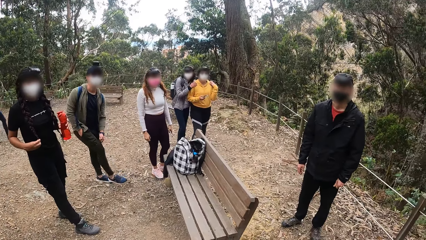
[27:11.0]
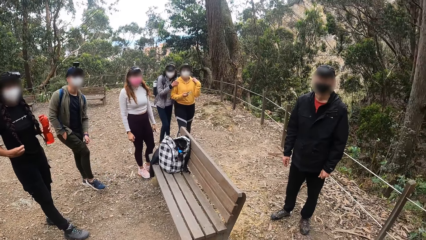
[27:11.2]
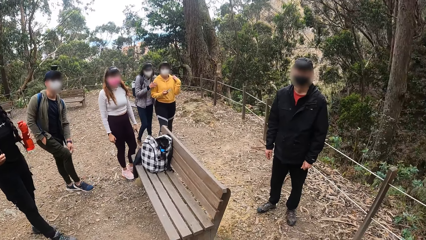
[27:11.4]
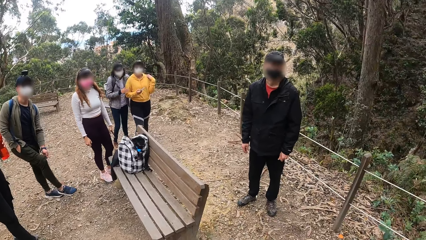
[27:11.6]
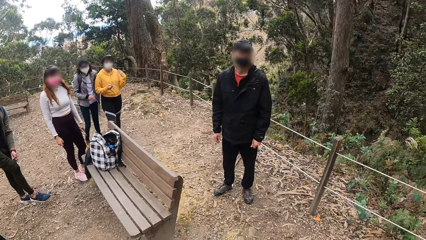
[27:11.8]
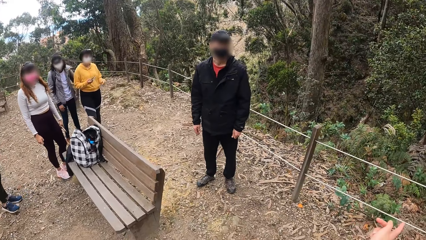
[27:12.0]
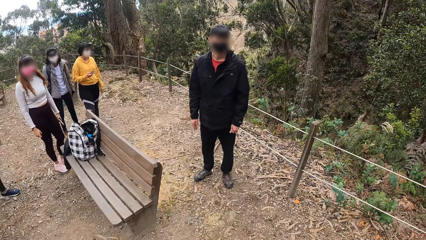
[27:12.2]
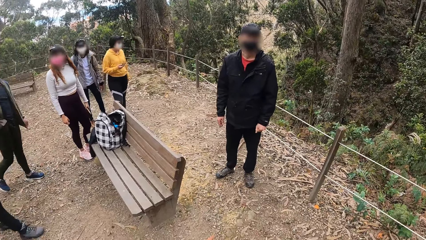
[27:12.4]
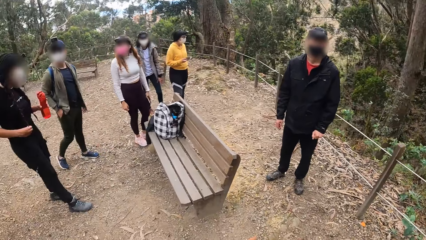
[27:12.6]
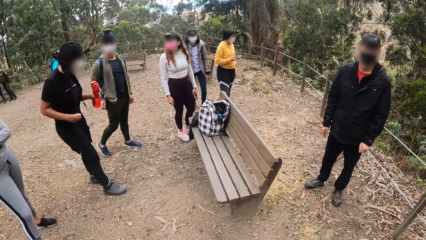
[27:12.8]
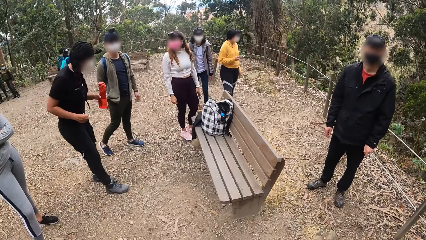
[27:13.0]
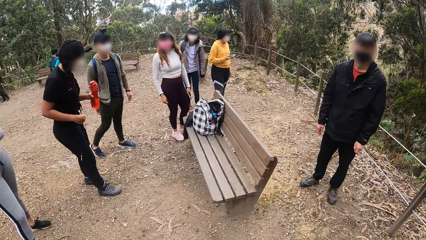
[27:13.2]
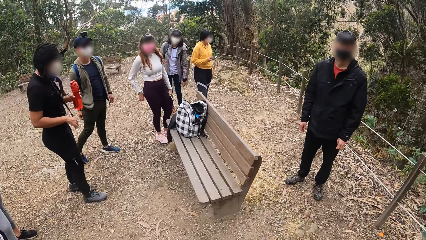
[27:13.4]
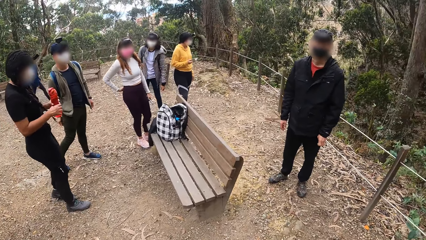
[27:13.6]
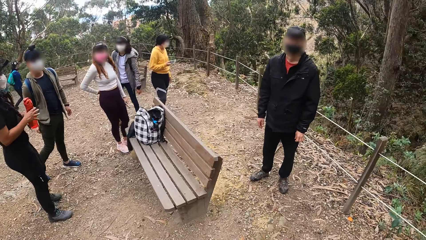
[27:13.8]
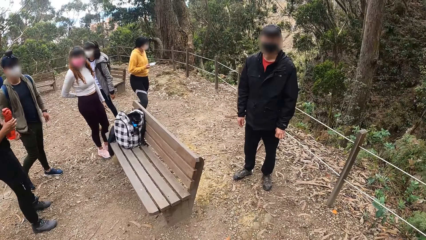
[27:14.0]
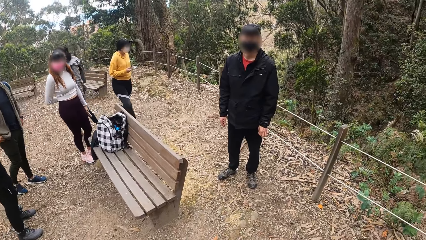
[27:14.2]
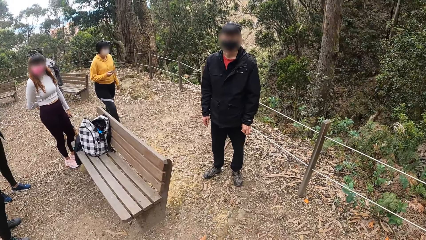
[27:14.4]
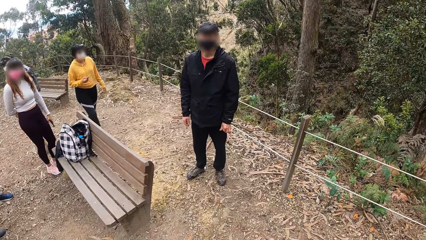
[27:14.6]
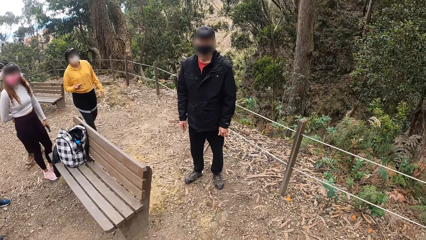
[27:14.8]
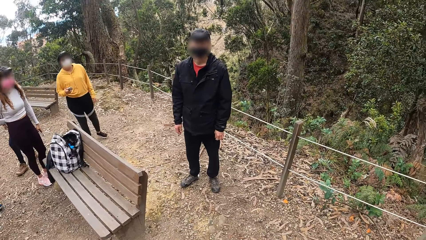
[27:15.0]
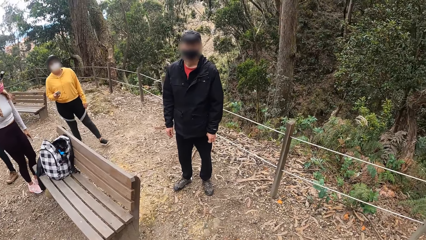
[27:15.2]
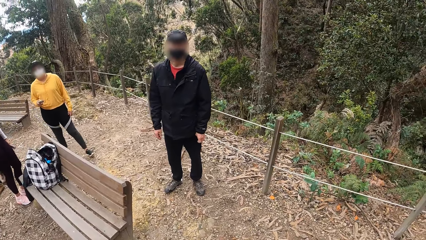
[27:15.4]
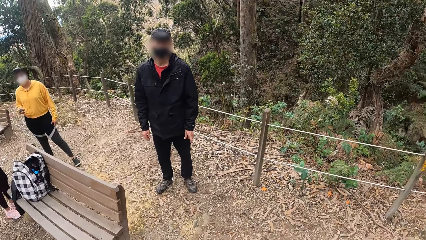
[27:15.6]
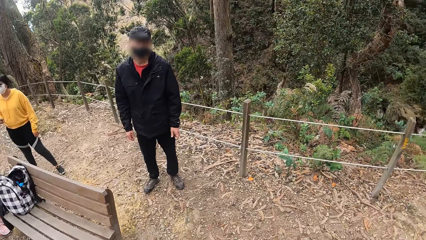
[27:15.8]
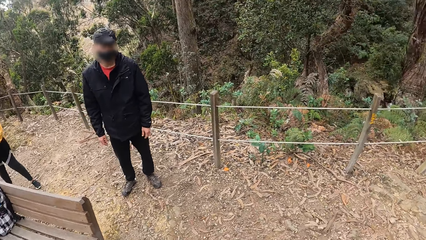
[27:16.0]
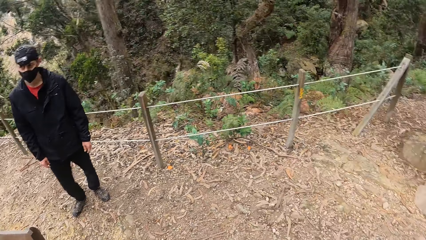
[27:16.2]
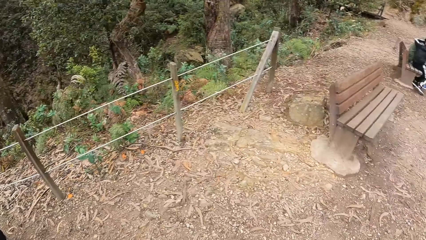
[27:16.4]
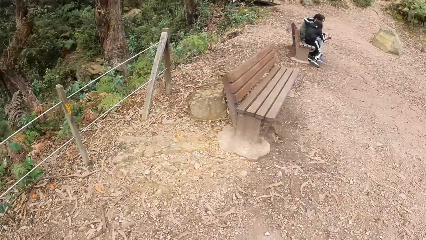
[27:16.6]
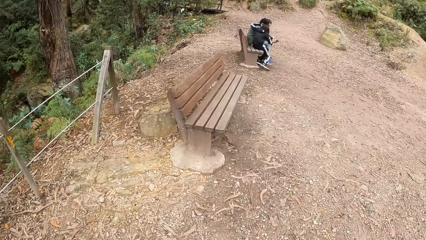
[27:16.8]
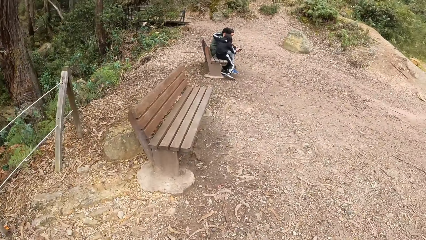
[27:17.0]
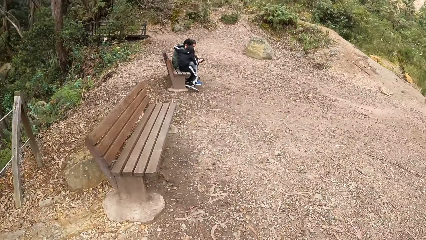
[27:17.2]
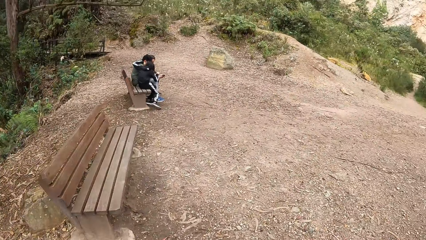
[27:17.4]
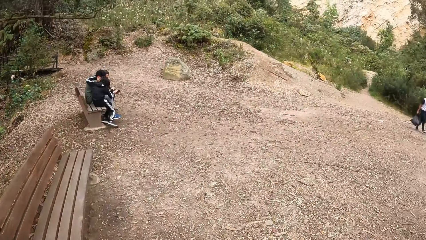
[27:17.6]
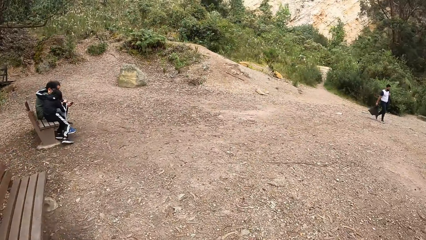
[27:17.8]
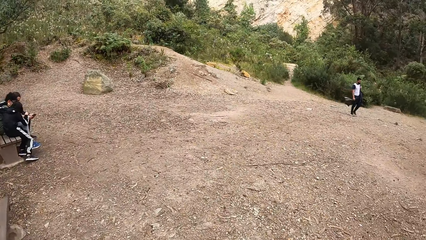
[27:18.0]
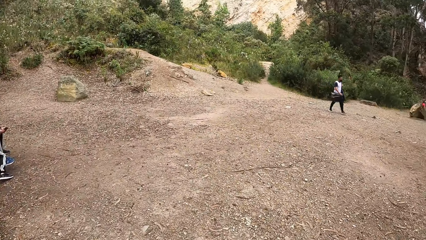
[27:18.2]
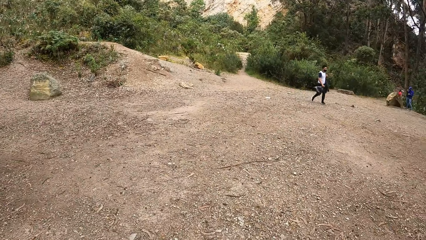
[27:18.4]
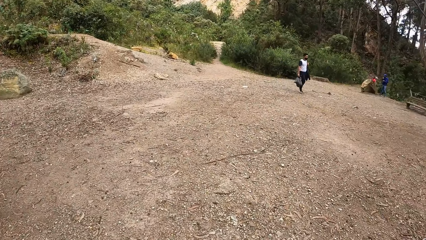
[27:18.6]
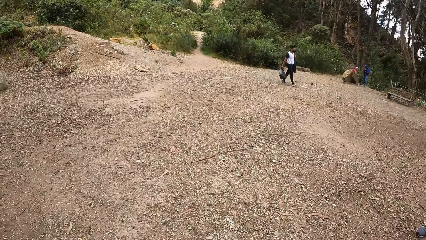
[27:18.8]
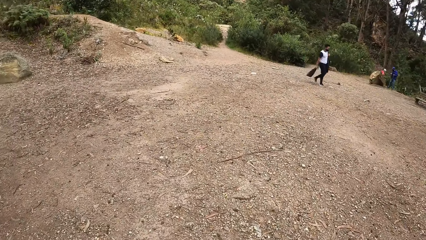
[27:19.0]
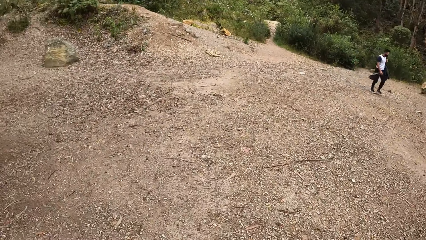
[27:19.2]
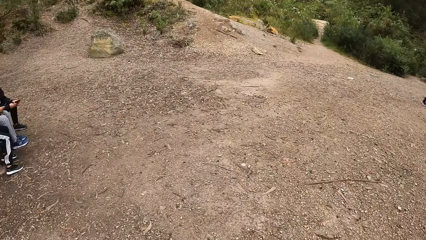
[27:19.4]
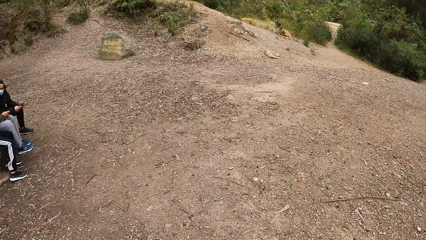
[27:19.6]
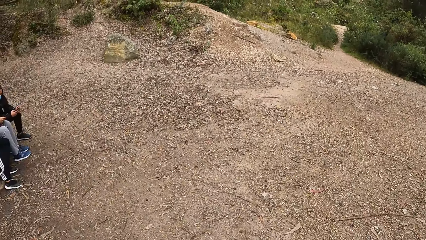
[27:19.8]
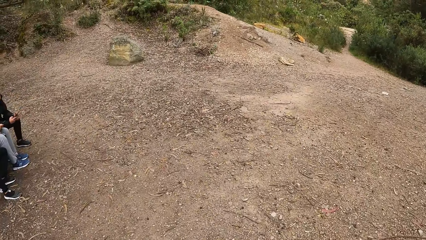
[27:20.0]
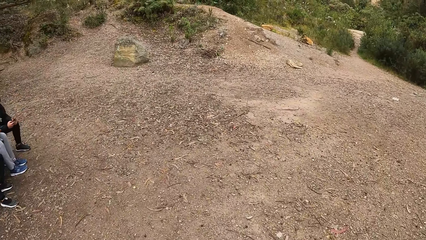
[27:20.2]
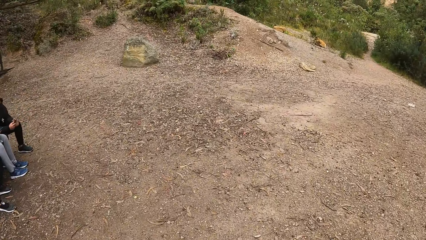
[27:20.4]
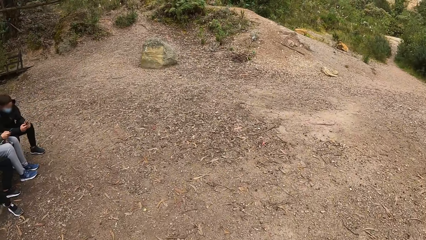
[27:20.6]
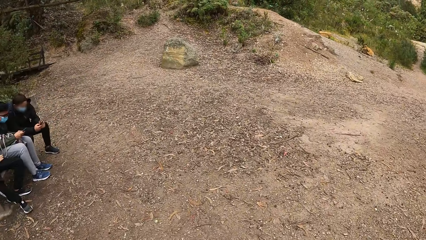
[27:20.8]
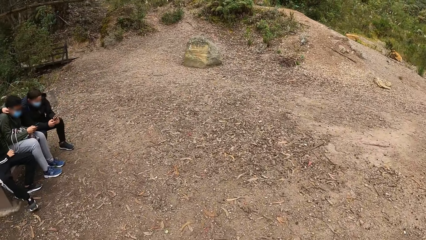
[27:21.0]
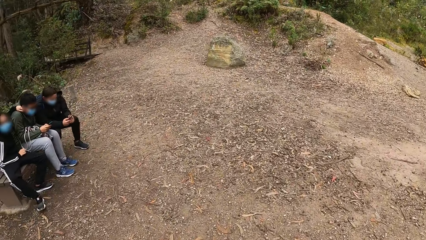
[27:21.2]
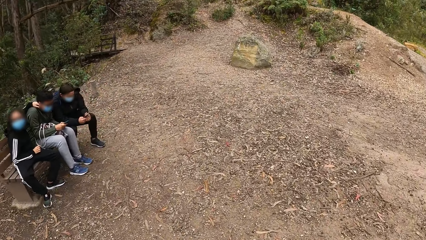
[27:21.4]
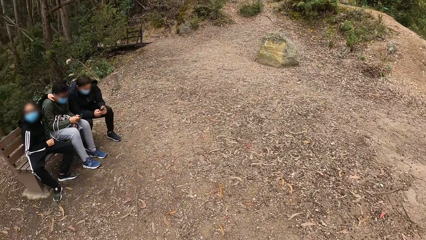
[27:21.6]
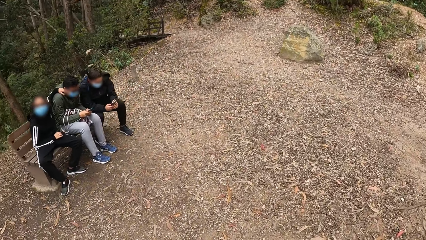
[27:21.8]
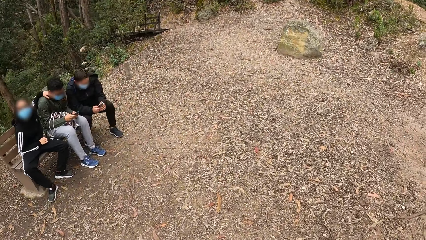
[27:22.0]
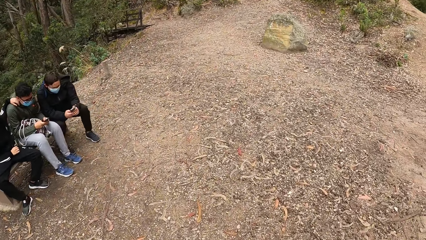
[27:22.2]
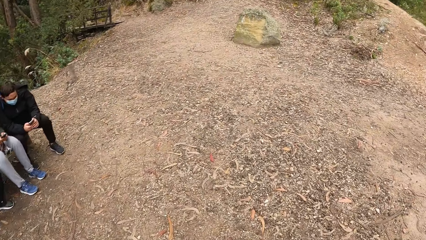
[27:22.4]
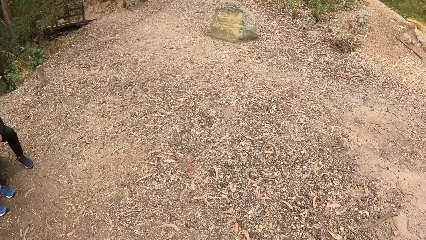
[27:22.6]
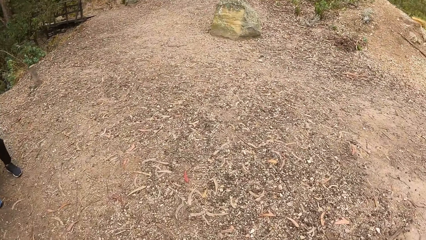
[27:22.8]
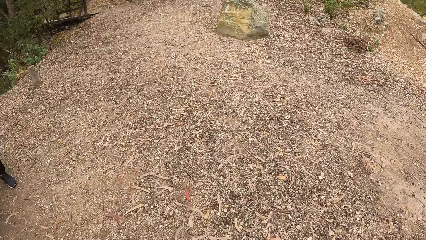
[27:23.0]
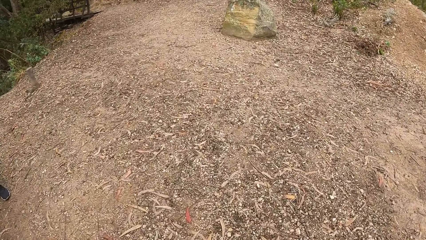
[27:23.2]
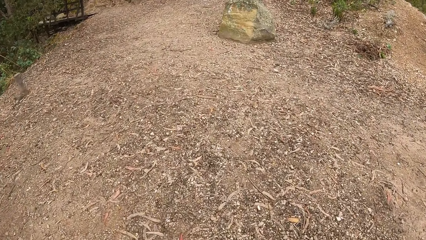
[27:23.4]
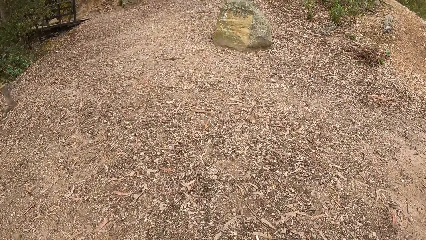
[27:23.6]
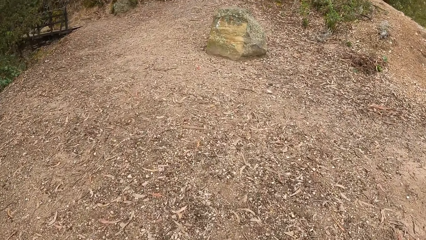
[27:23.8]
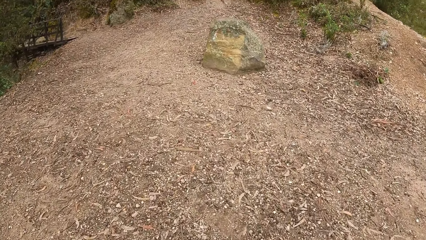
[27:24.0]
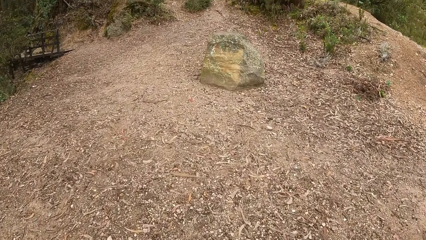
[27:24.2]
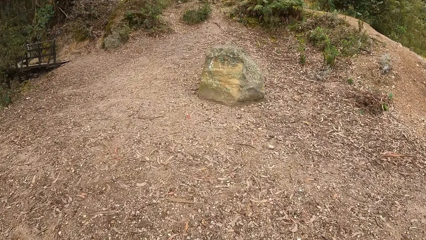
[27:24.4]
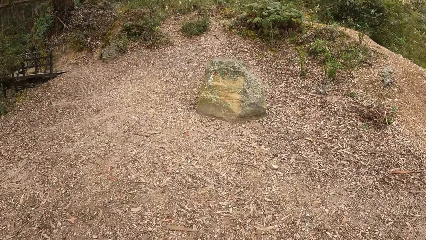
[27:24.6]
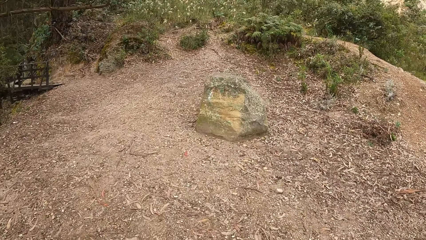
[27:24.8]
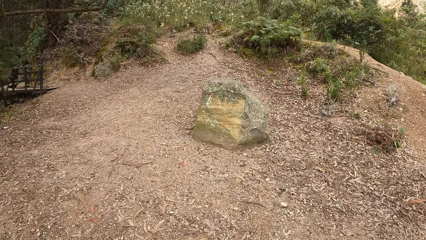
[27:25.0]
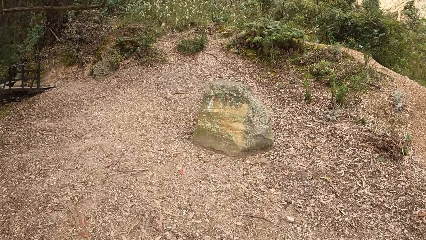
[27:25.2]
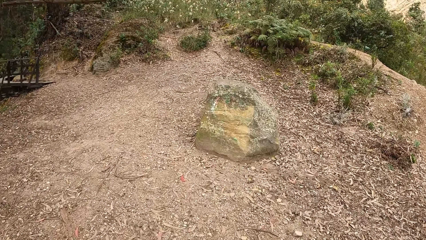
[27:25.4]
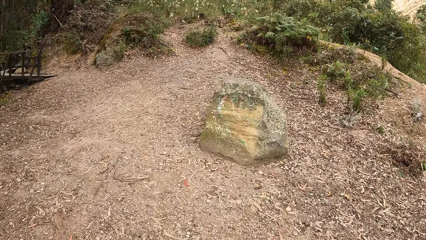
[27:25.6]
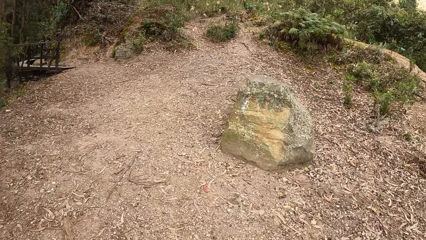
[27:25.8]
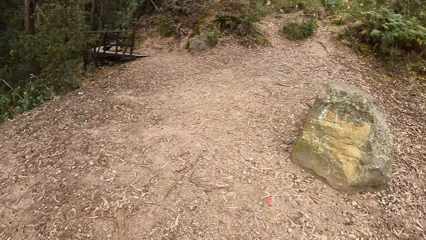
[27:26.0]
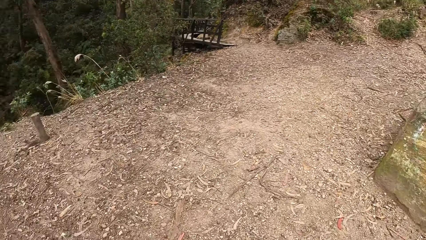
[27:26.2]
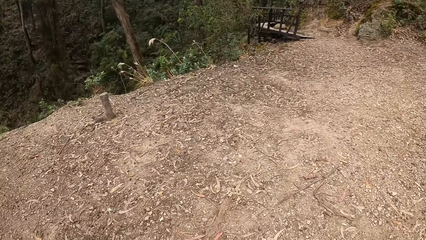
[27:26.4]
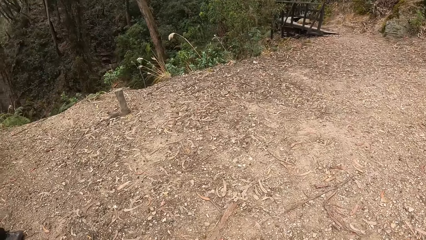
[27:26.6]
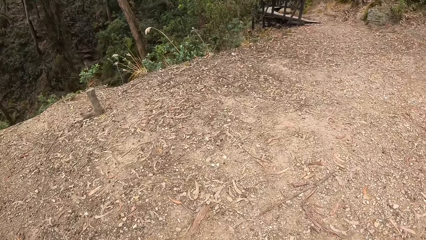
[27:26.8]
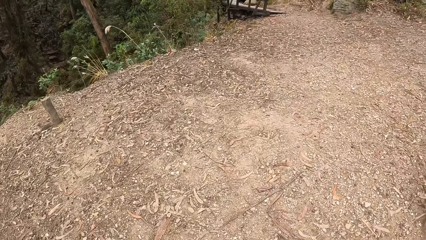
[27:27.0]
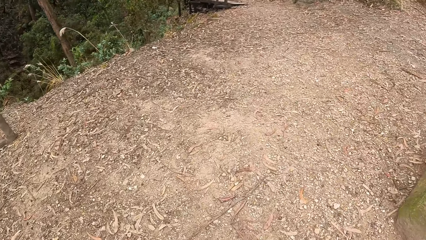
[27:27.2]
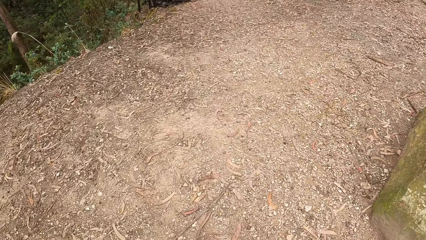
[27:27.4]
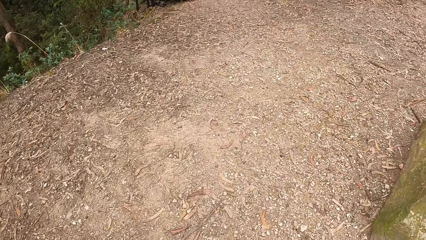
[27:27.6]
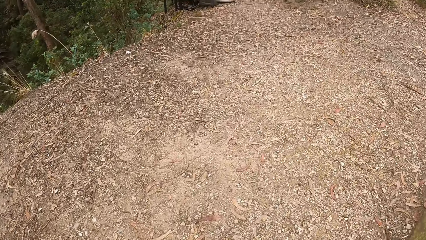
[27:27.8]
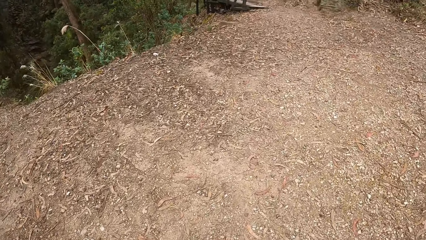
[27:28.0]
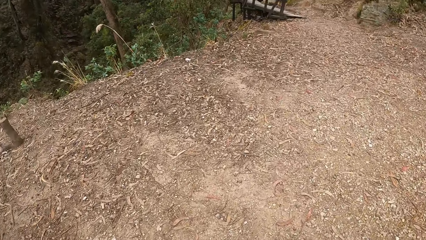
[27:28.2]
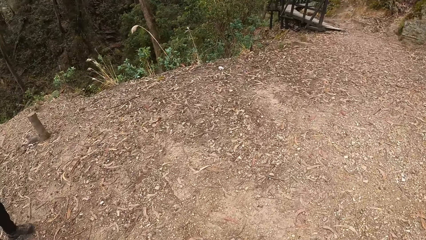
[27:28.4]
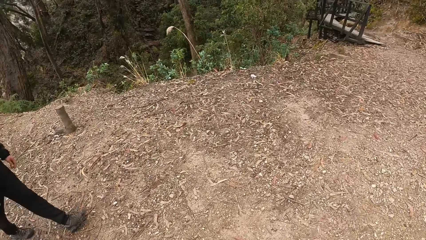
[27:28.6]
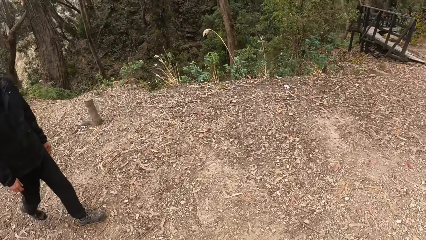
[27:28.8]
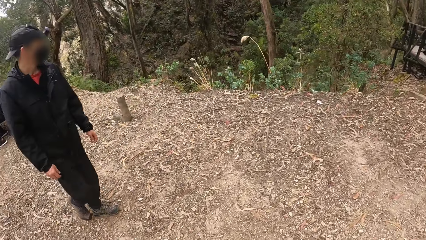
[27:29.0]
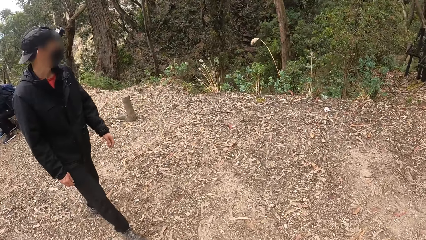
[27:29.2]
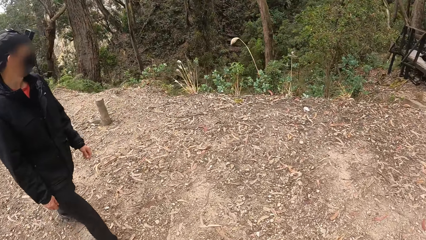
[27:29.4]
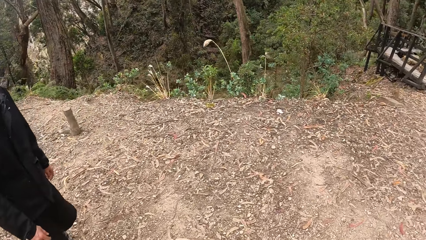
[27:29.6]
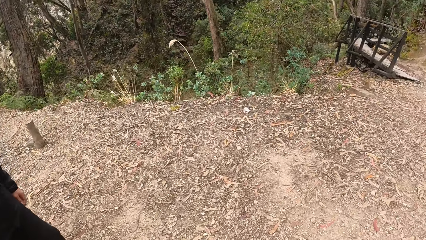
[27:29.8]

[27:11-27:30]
A man lifts his right leg and scratches his right leg with his left hand. A woman touches her shoulder with her left hand. The camera wearer looks around. Another woman removes her hands from the first woman's shoulder. A third woman adjusts her cloth with her right hand. The camera wearer looks around again. They walk towards a wooden path. Another man approaches a wooden bridge in the forest.
